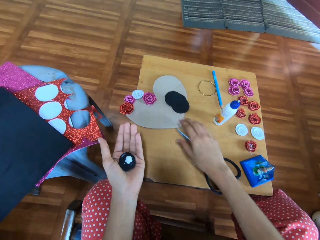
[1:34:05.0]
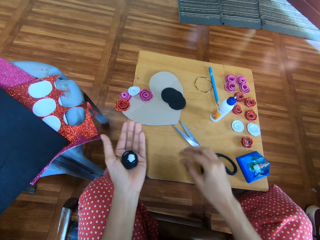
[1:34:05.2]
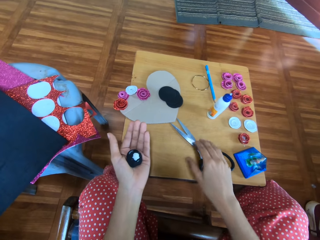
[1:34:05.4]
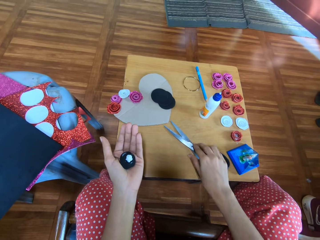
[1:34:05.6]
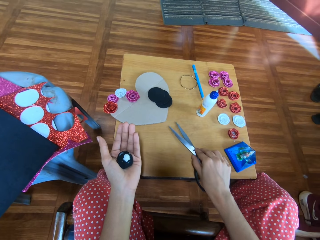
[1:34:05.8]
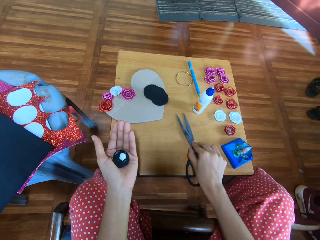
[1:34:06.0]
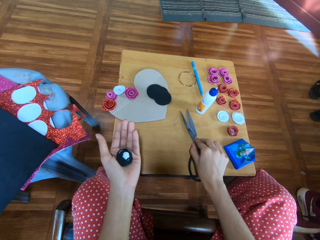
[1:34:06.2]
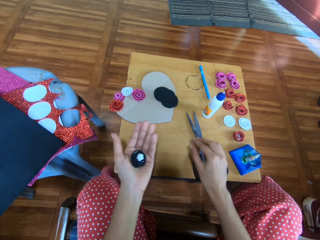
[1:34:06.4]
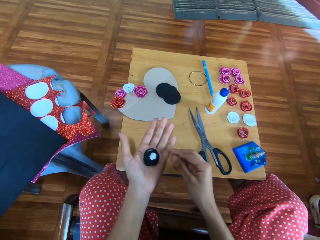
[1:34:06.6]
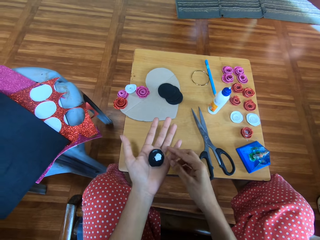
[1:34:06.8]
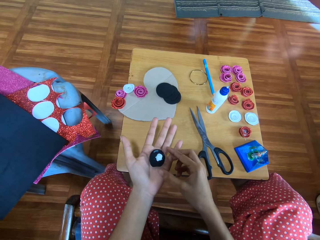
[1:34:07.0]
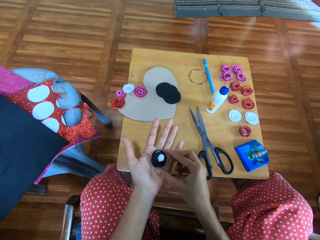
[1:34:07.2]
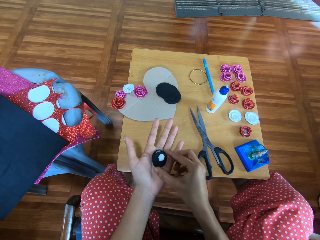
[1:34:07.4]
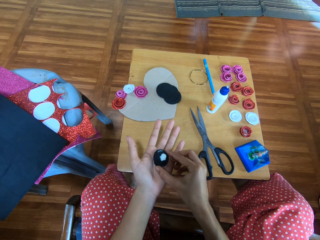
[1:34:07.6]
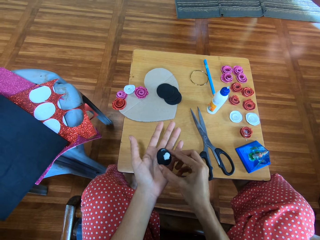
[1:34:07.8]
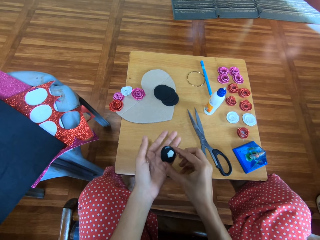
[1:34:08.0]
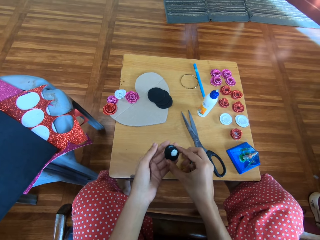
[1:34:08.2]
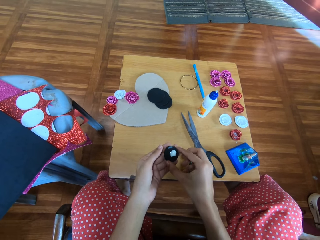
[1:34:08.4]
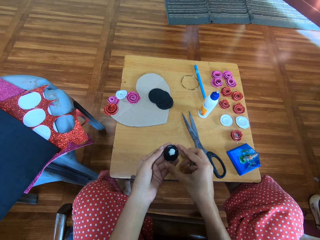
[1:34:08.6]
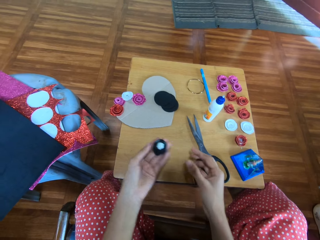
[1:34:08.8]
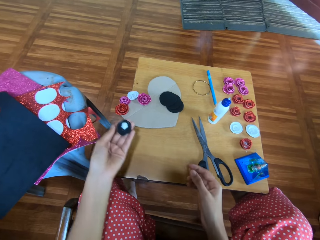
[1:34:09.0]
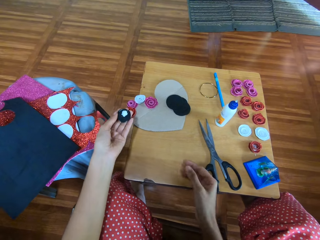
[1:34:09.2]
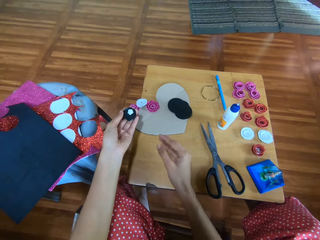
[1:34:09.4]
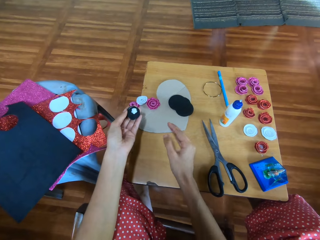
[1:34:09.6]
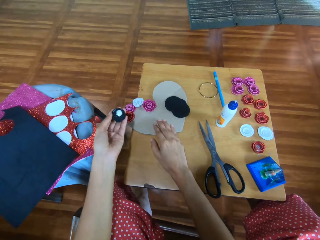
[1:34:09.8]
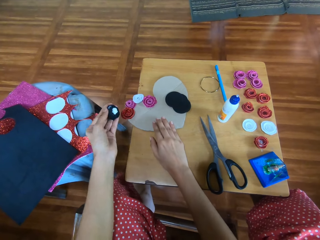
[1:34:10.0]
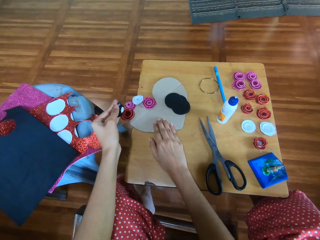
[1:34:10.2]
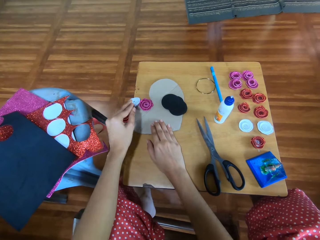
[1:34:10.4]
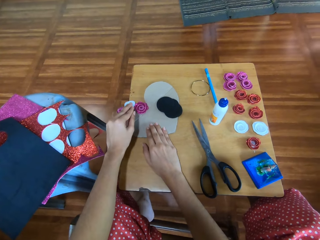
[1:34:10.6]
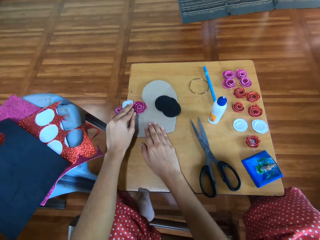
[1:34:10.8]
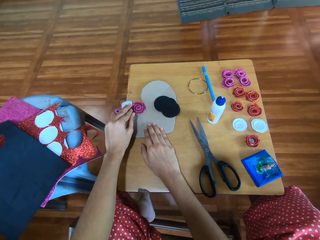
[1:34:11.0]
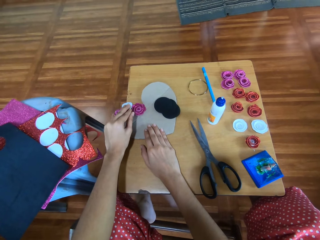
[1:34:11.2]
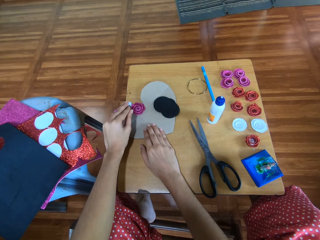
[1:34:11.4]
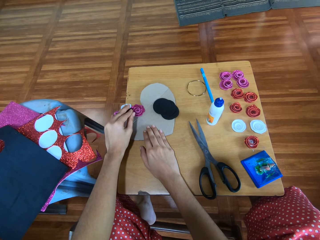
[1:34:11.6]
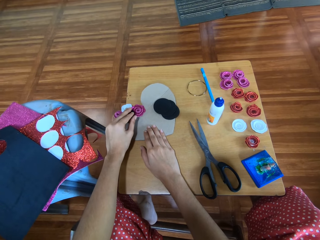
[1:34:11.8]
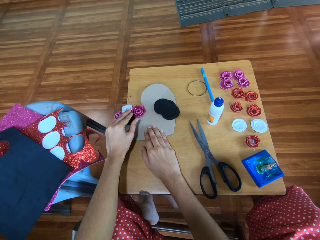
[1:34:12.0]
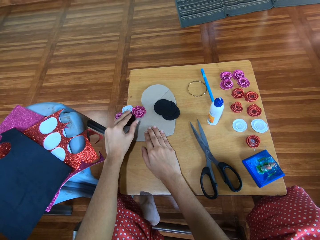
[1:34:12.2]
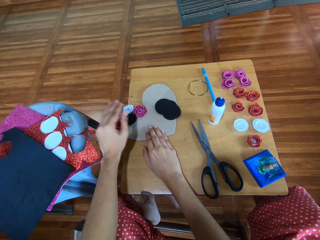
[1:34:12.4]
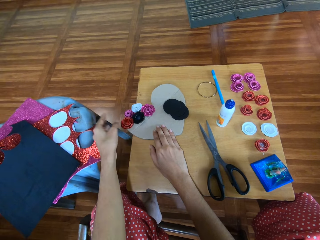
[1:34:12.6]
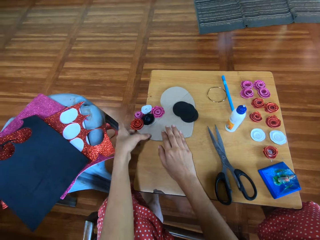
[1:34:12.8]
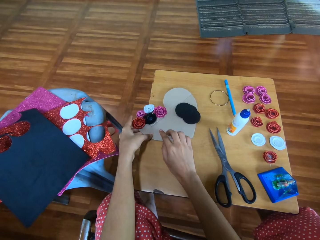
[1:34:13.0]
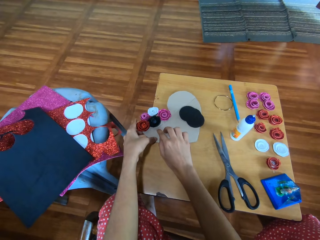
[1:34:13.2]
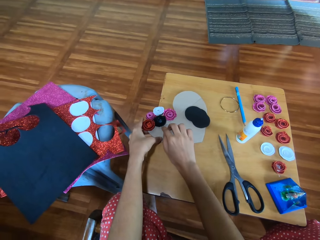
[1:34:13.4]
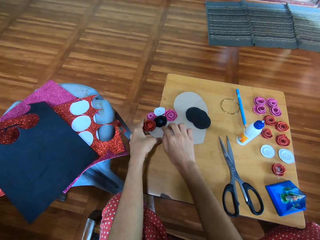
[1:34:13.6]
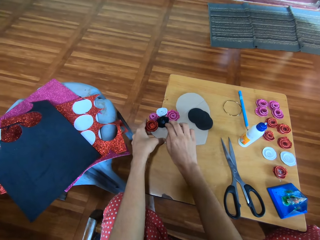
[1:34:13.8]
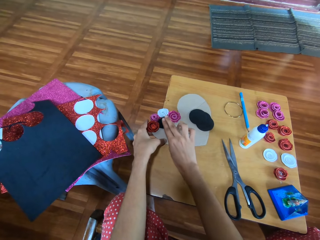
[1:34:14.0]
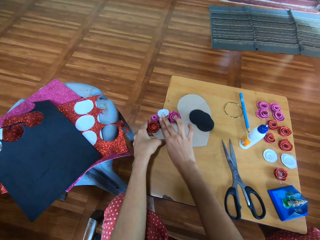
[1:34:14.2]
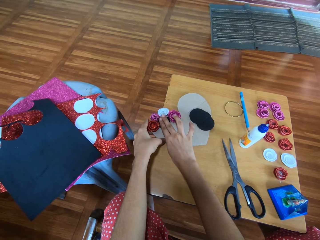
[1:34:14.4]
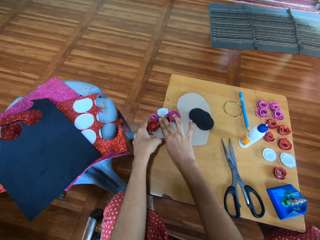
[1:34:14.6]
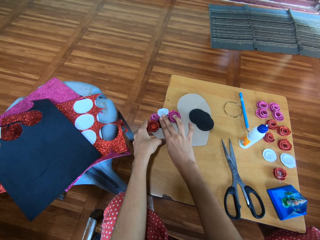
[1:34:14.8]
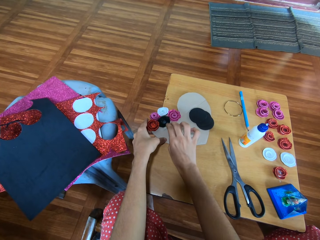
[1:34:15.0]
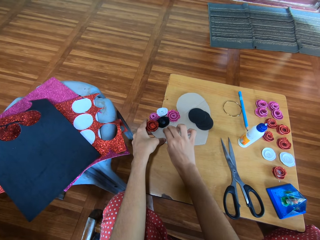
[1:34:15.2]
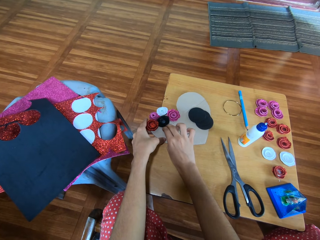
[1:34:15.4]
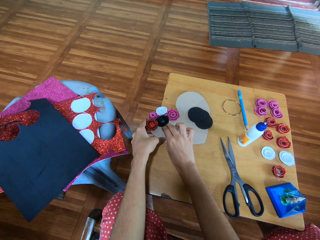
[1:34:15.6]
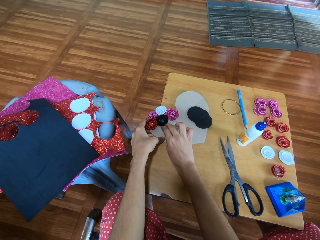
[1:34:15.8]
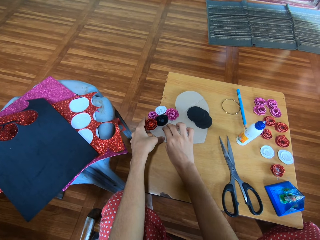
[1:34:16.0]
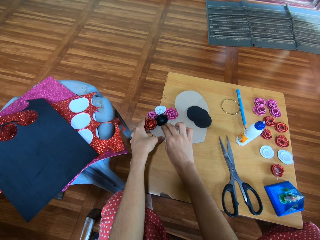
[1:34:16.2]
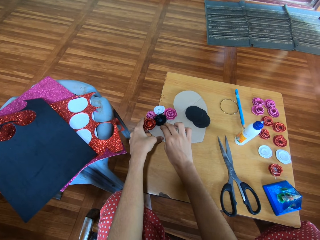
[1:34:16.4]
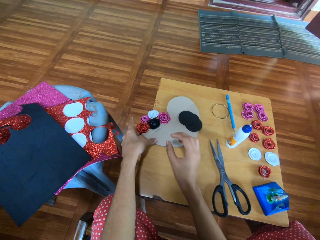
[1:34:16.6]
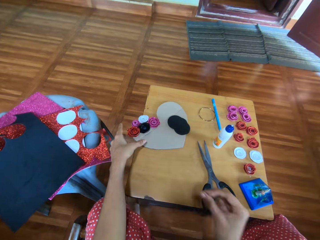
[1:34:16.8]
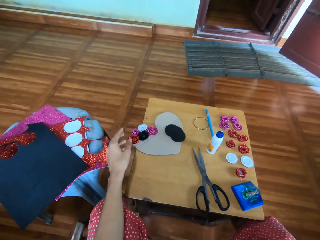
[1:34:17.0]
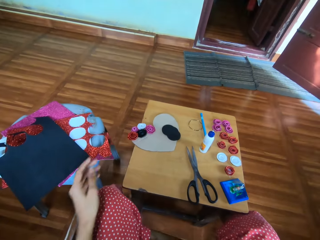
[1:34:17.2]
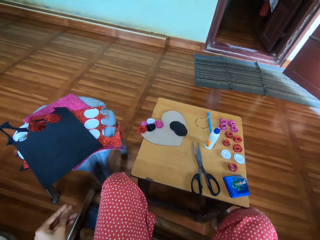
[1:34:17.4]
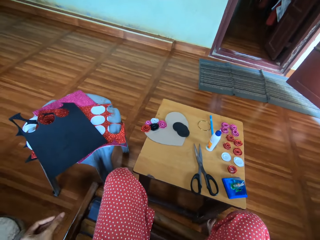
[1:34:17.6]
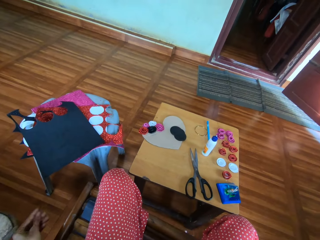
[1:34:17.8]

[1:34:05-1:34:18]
The camera wearer swings their hand. They move a pair of scissors on the table with the right hand. They swing their hand. They pass the paper flower or flower ribbon to the right hand. They pick the flower ribbon with the right hand. They pass the paper flower to the left hand. They swing their hand. They place the right hand on the cardboard. They hold the table and turn the flower ribbon. They place the paper flower on the cardboard paper with the left hand. They stick the flower ribbon on the table. They swing their hand. They hold the table. They swing their hand. They adjust the paper flower on the table with the right hand. They stick the flower ribbon on the manila paper. They swing their hand. They stick the flower ribbon on the manila paper. They do it again.

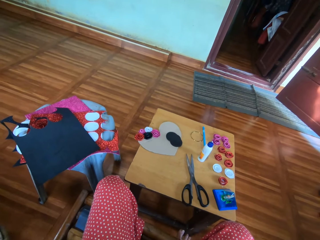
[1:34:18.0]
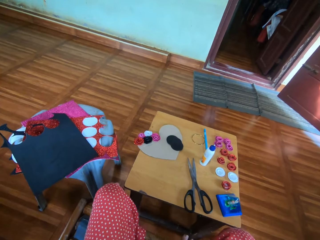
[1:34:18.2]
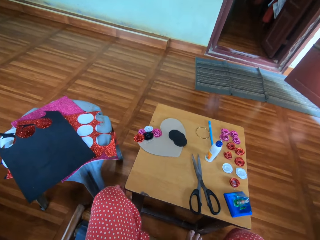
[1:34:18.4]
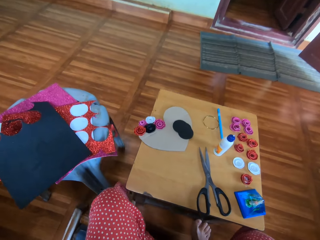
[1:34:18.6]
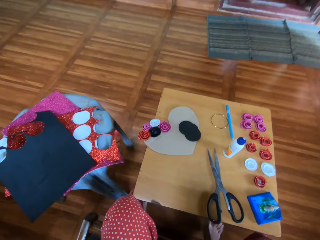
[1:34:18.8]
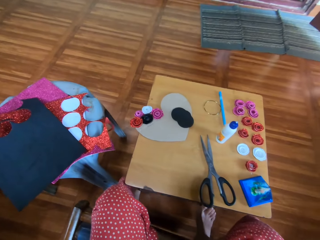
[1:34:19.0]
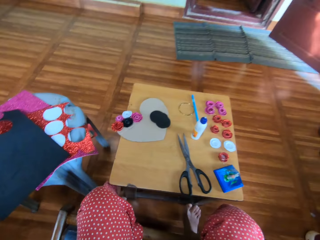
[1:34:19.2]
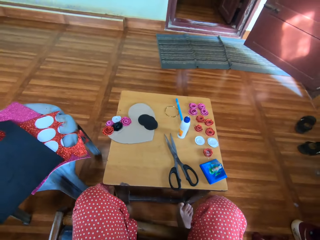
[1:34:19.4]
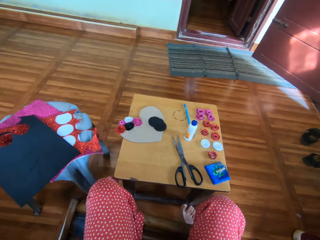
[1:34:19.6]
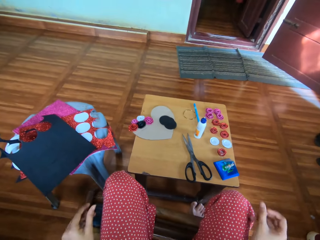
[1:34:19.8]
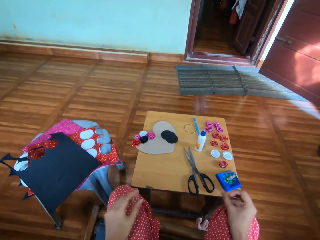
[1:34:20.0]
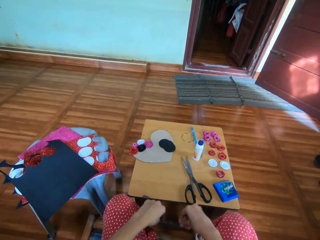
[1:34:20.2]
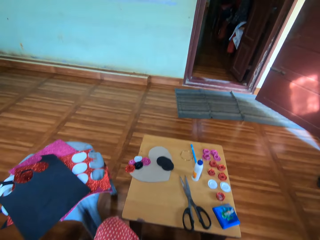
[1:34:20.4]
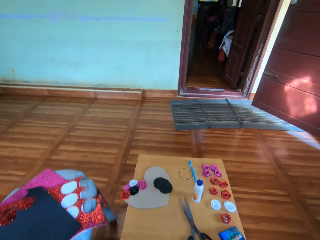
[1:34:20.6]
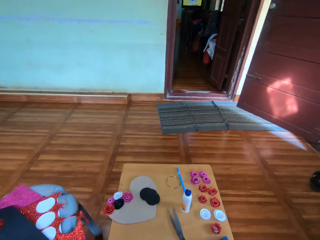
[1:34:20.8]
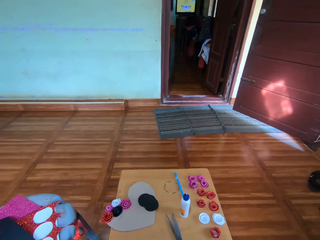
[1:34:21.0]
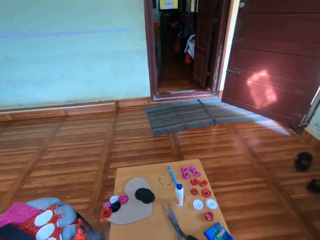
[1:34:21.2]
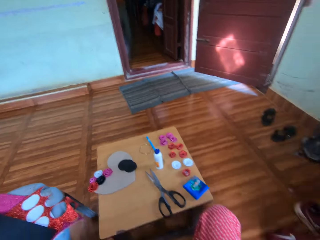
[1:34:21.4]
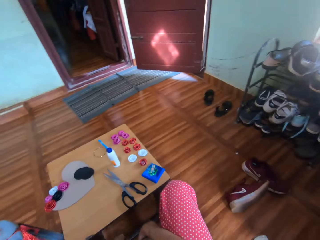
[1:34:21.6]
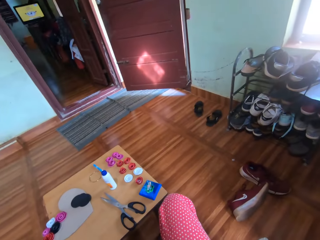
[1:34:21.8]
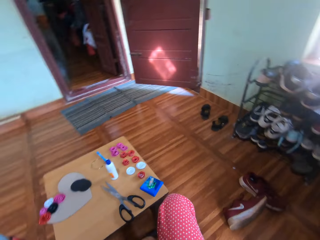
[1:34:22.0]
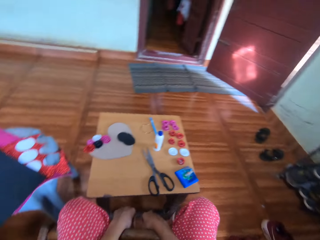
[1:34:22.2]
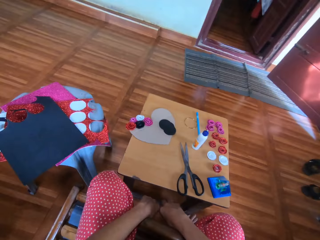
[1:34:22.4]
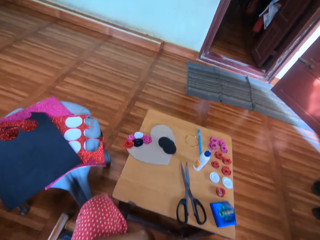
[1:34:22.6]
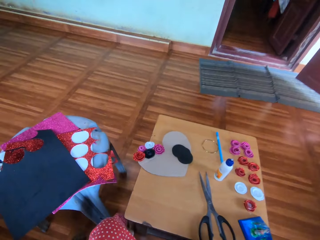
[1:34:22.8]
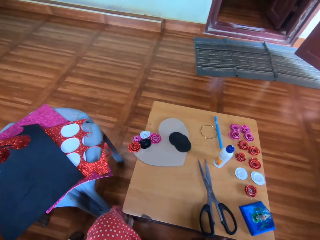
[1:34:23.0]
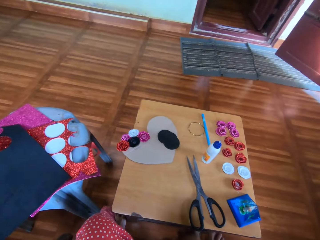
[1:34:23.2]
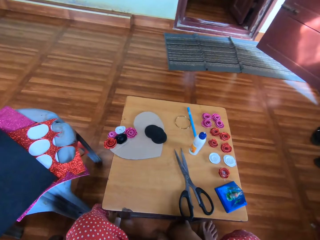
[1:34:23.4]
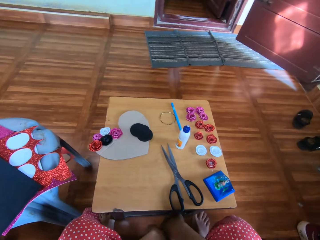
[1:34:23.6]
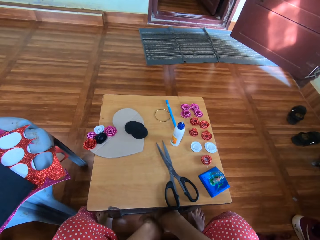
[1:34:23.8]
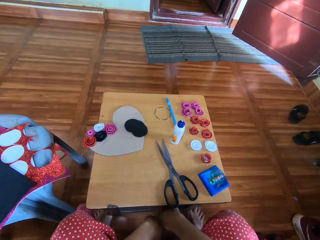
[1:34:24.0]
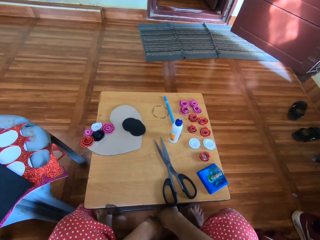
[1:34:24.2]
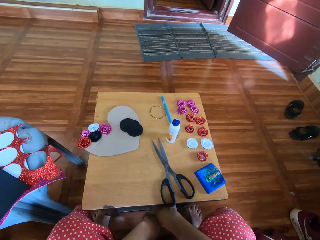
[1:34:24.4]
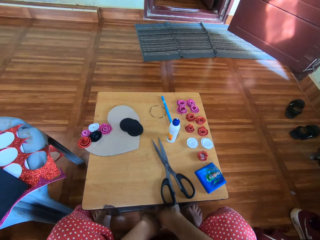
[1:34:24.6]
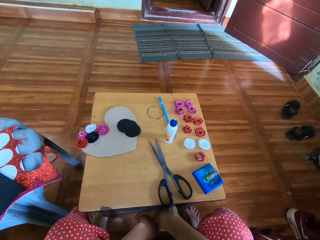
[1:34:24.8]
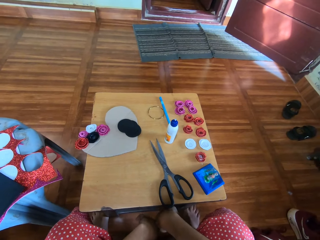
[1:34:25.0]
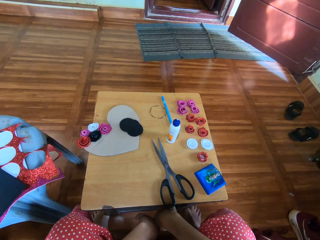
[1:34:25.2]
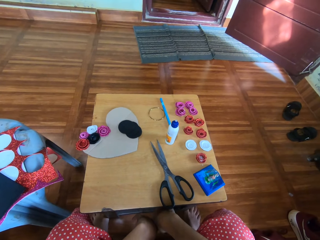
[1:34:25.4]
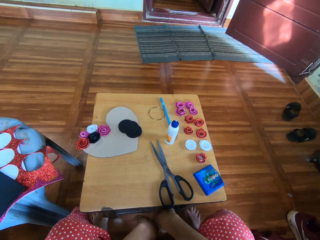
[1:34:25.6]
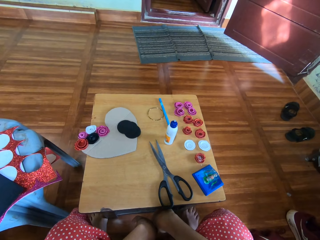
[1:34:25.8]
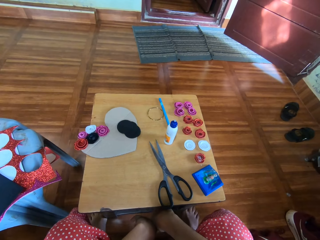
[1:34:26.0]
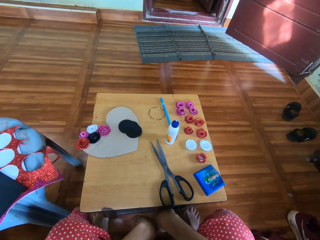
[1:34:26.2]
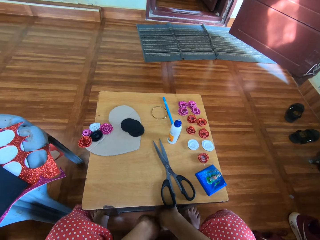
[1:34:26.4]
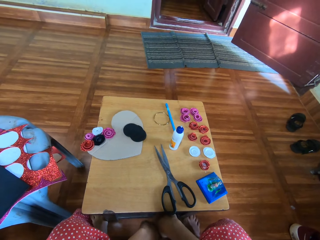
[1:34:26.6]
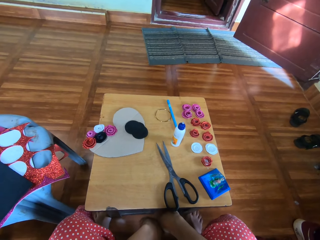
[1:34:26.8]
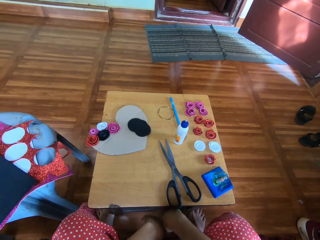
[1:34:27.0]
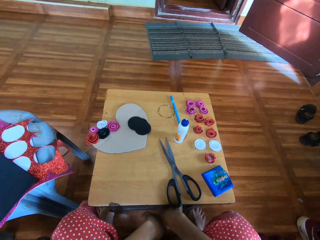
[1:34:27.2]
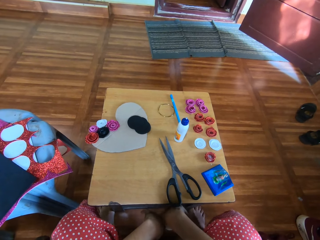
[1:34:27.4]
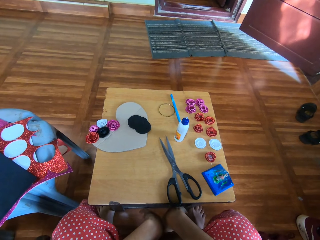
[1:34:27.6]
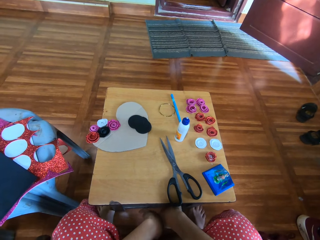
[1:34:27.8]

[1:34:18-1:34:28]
The camera wearer moves something. They move the body. They turn the head right. They turn the head left. They move the legs.
